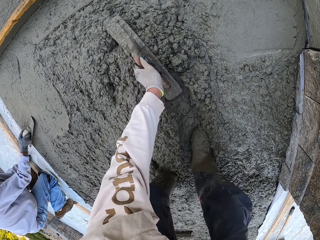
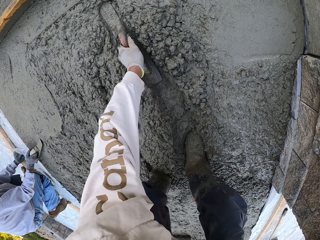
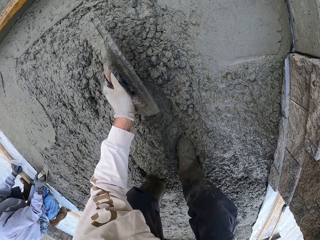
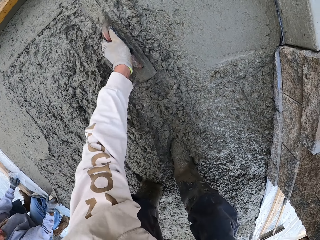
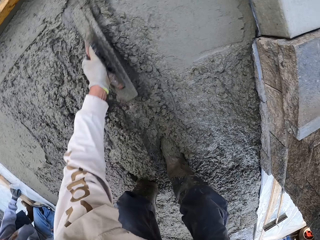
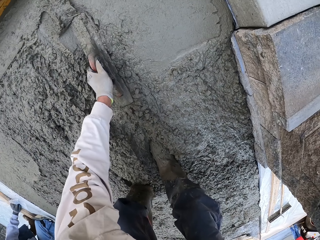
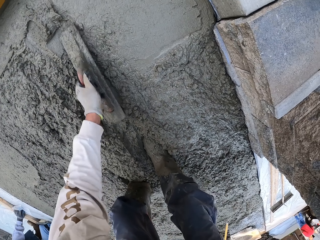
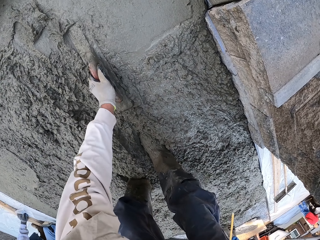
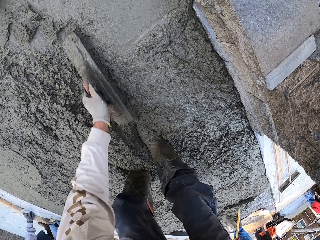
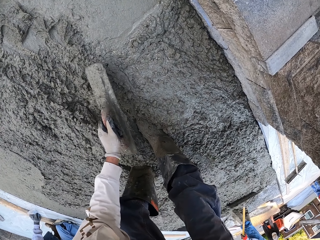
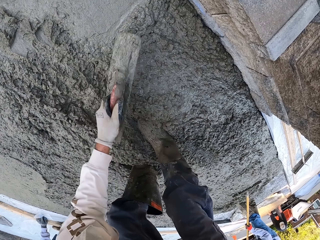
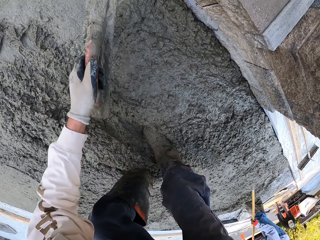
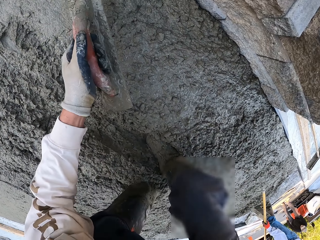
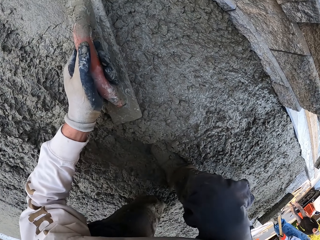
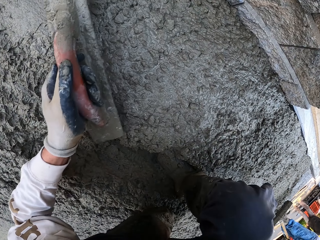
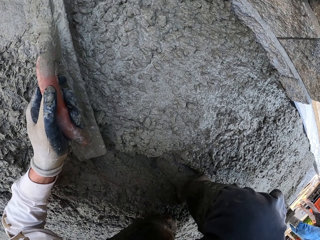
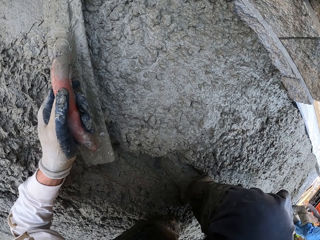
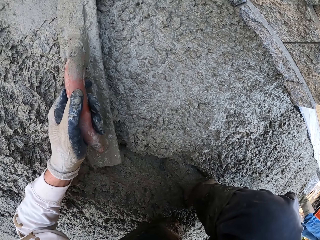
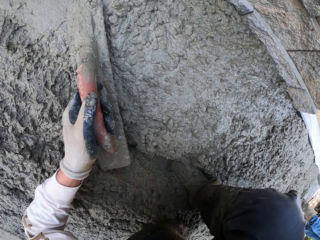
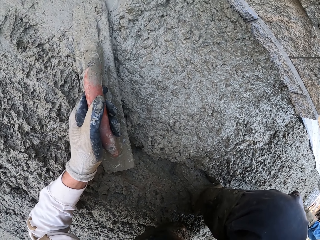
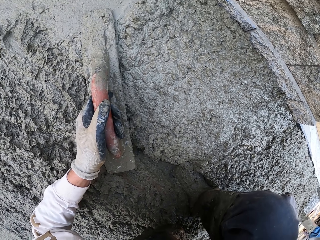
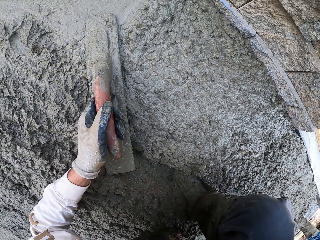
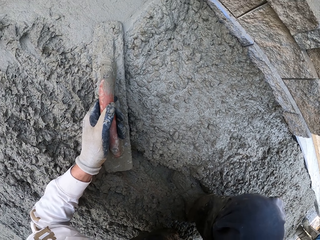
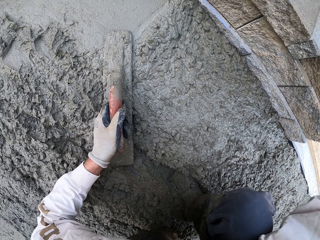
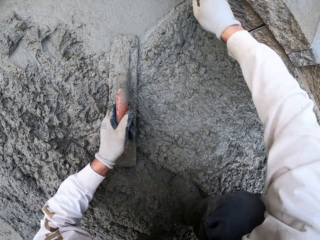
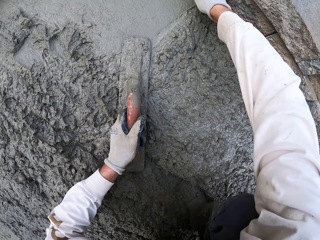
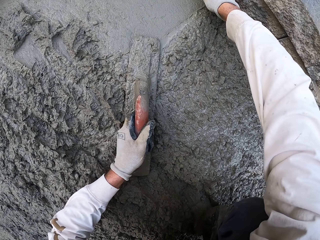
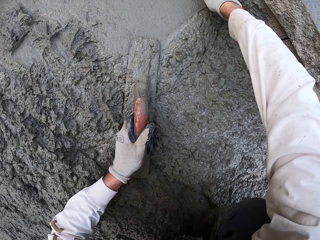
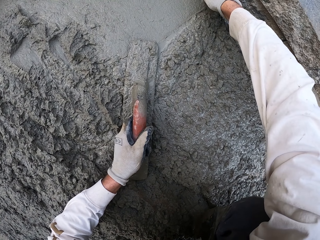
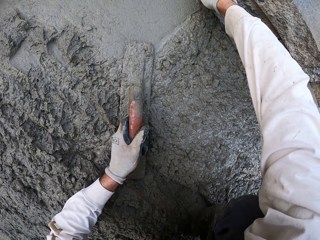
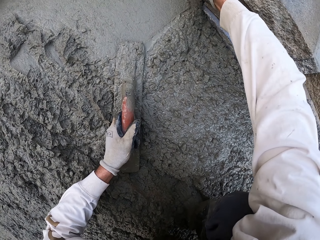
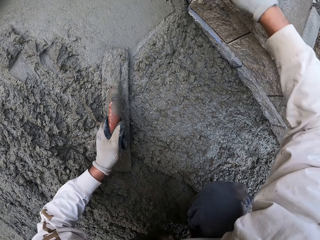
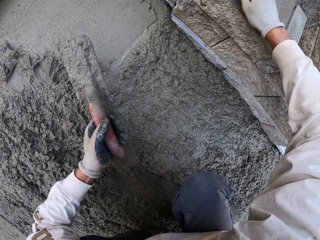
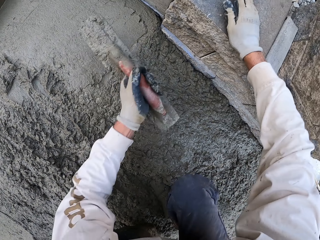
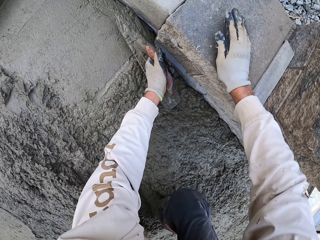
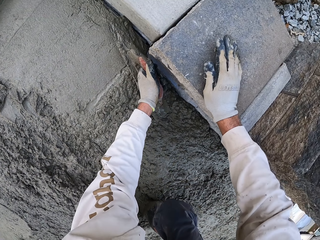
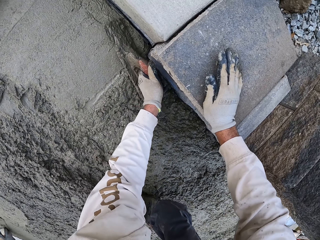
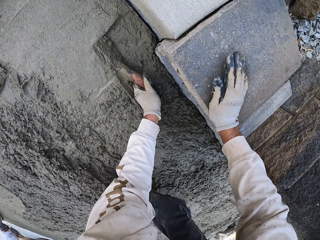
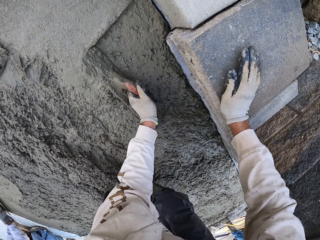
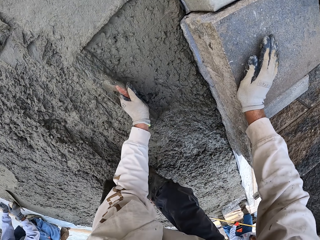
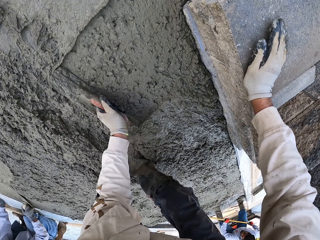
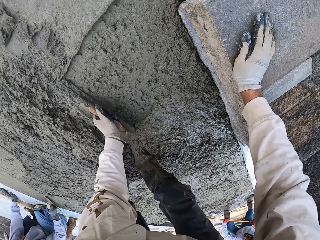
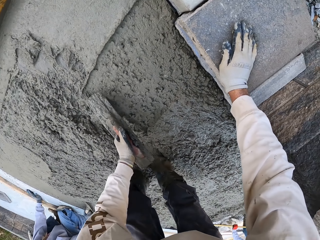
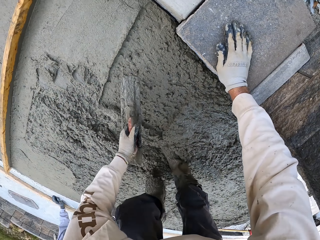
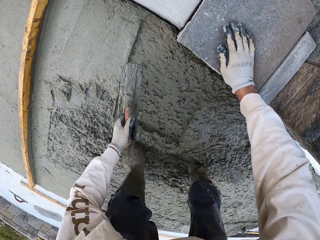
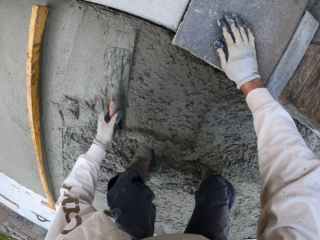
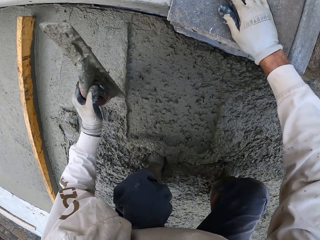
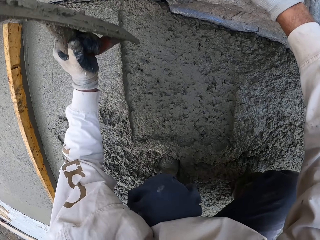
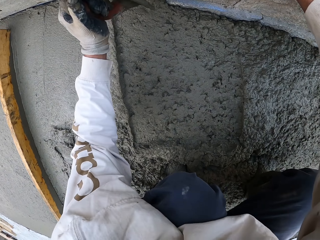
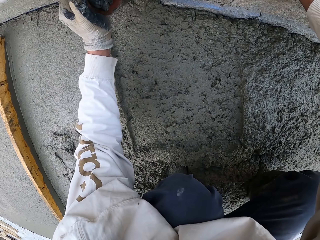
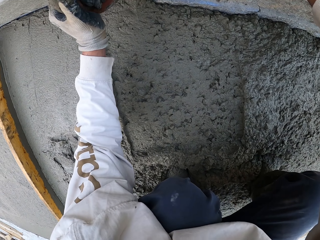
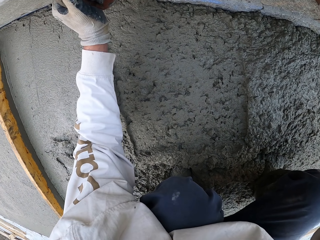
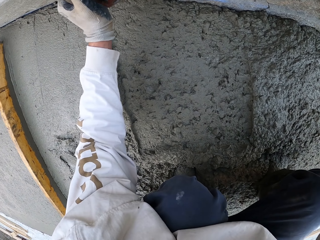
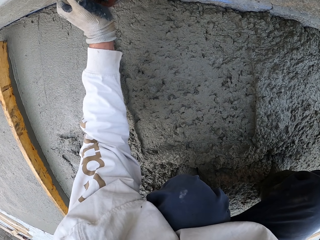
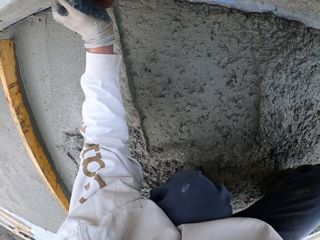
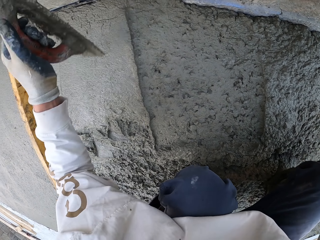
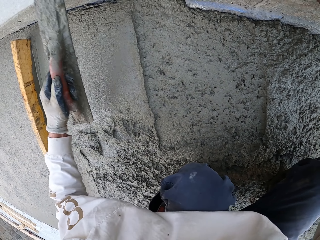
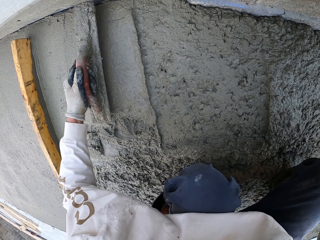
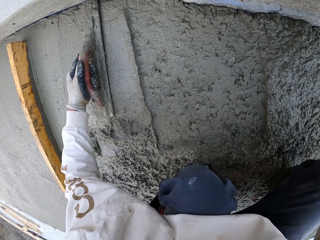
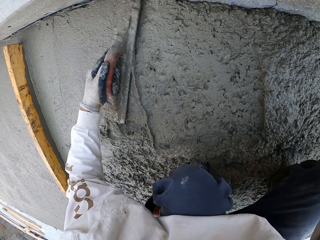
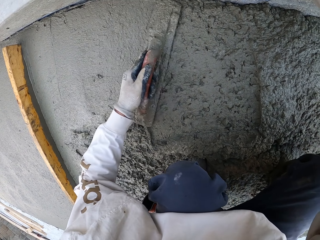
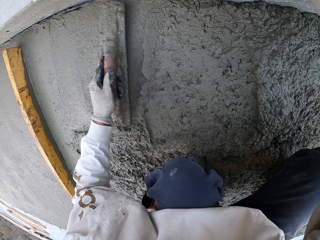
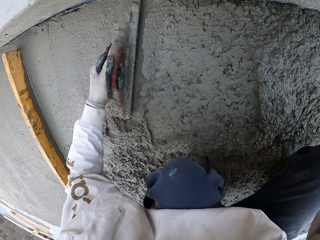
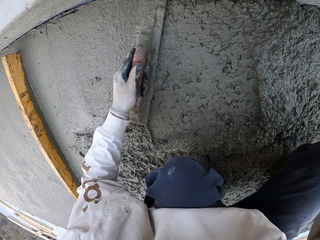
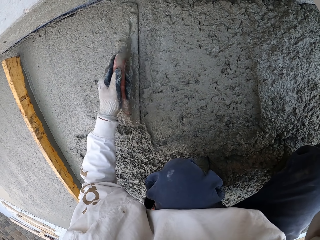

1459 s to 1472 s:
The camera wearer flattens the floor. They flatten the floor again. They touch the concrete, flatten the floor, touch the wall and flatten the floor. A man flattens the floor.

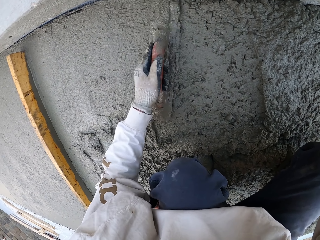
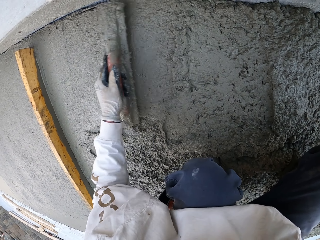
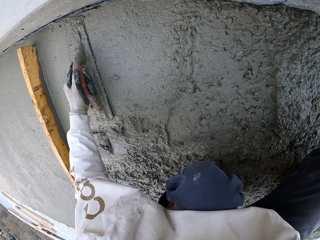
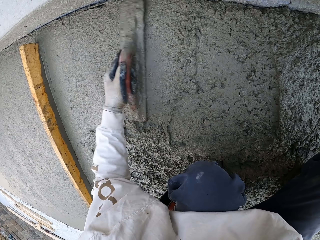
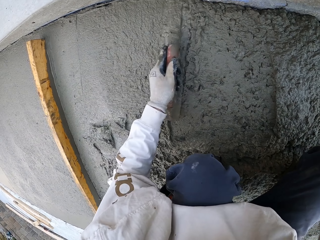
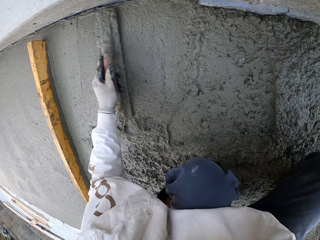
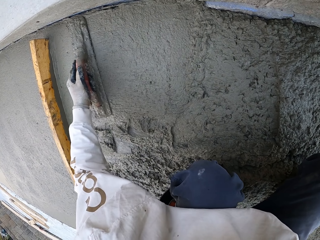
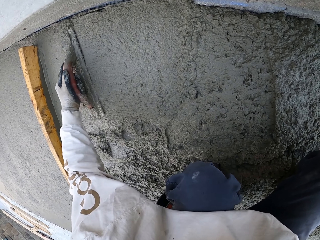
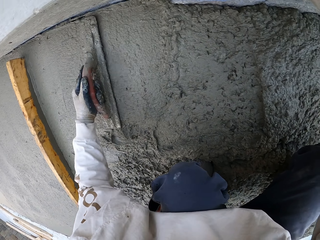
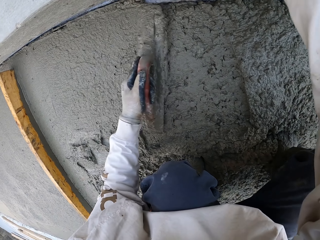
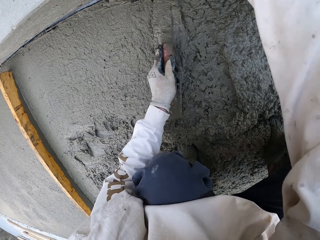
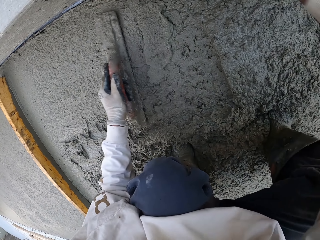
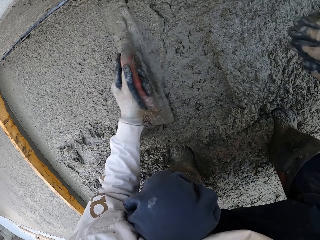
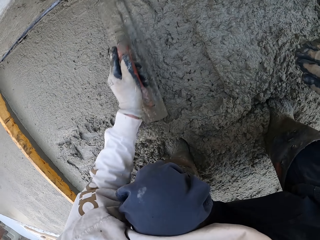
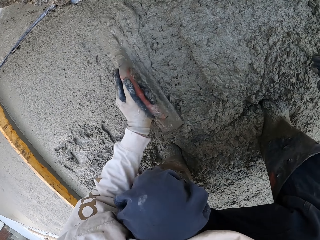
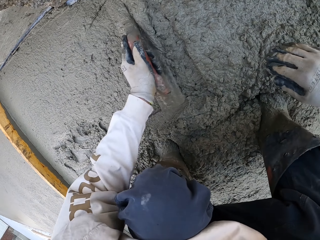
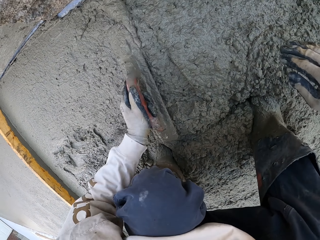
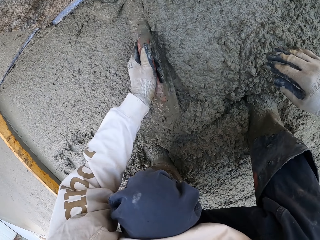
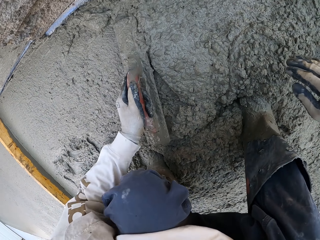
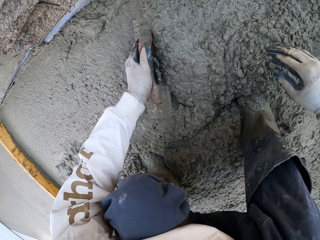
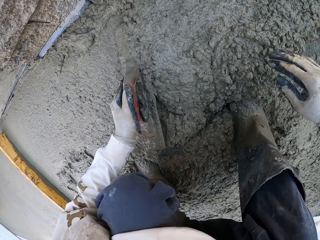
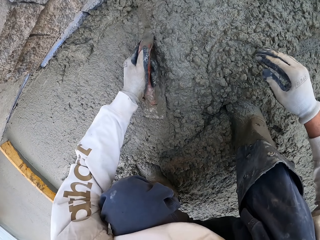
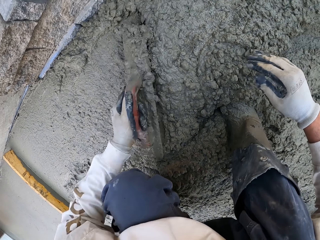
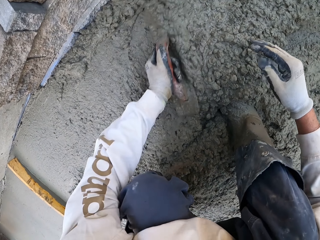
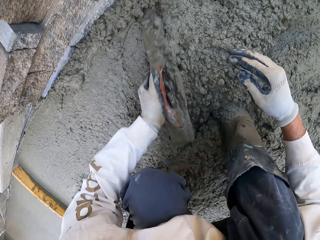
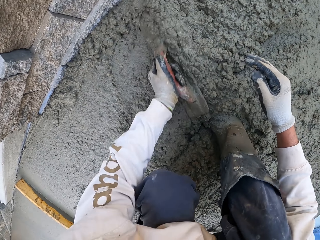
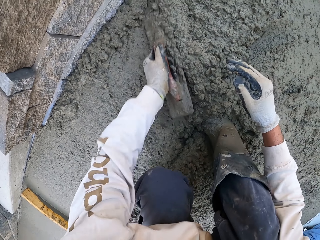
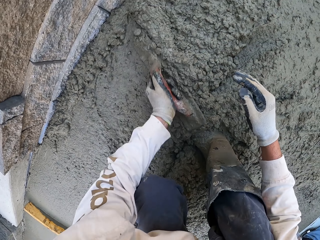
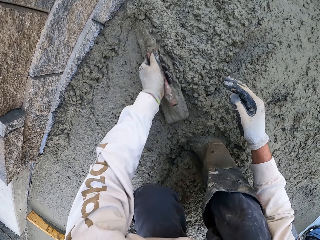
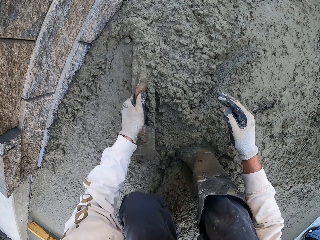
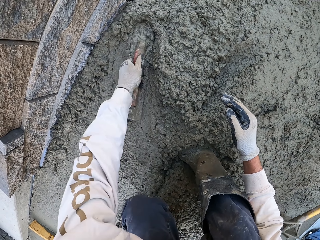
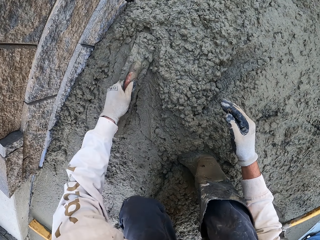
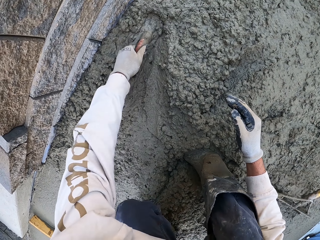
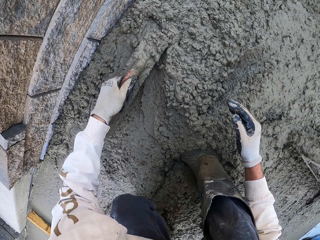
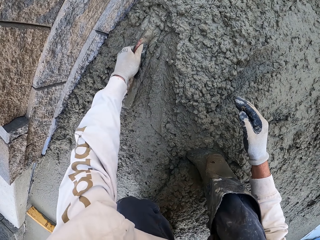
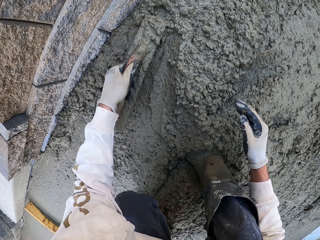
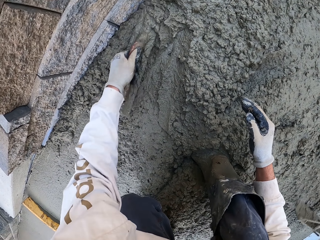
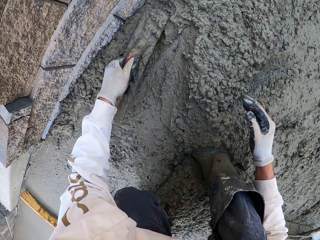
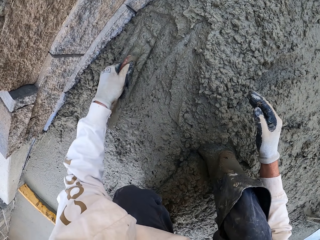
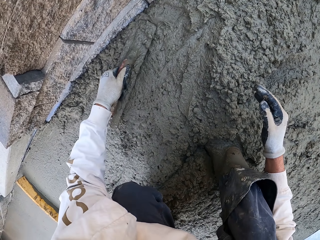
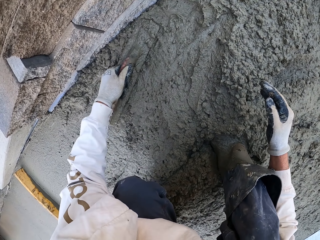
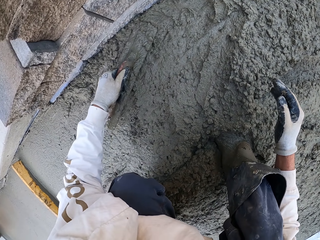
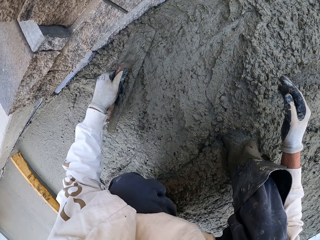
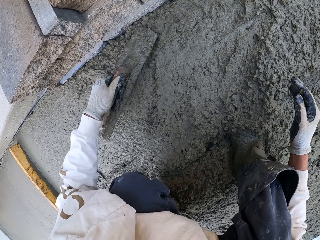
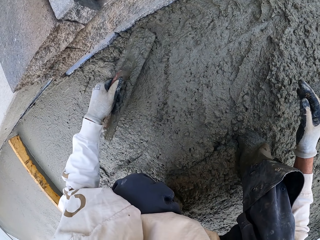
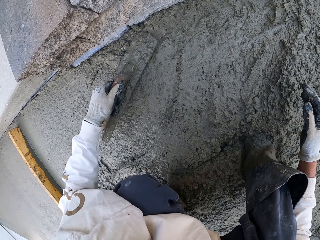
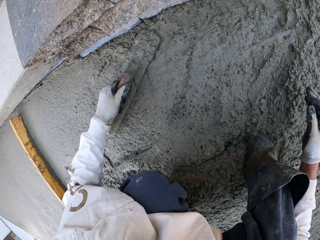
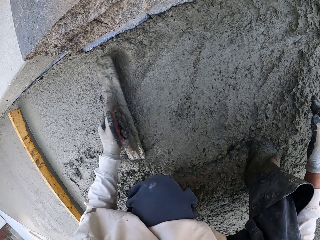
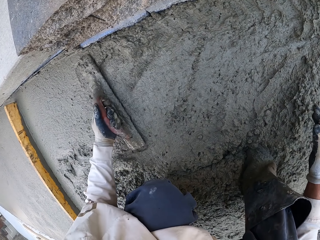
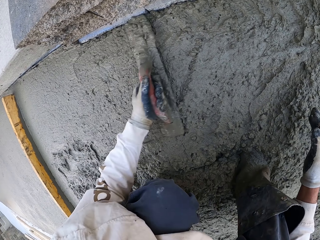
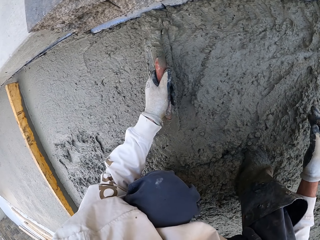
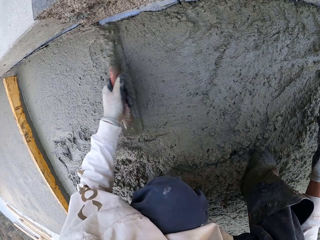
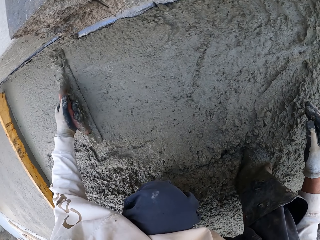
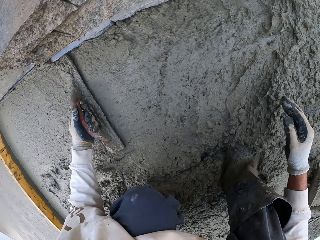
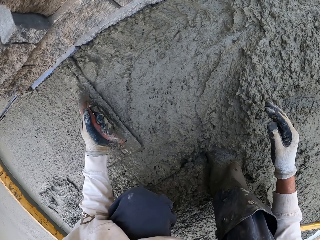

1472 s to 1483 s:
The camera wearer flattens the floor. A man flattens the floor.
